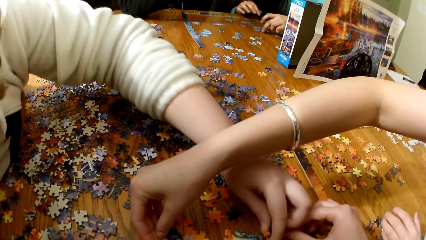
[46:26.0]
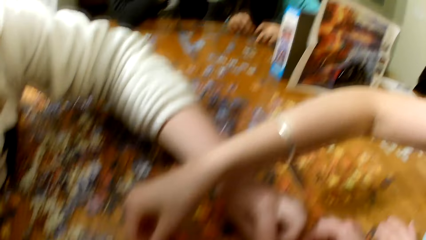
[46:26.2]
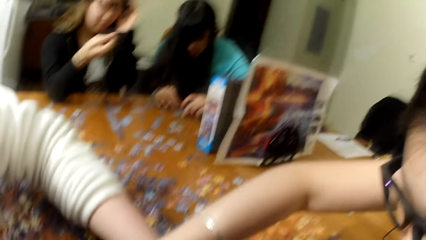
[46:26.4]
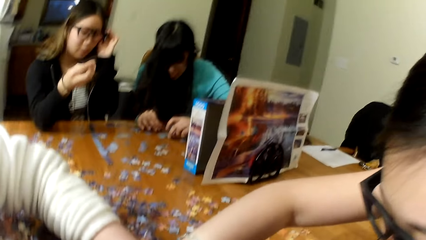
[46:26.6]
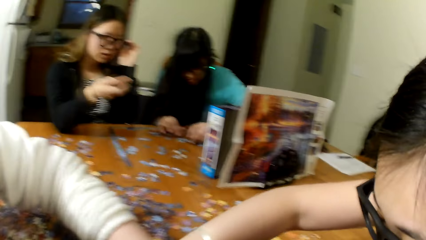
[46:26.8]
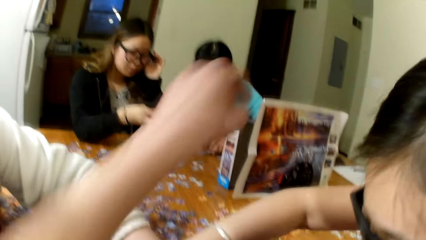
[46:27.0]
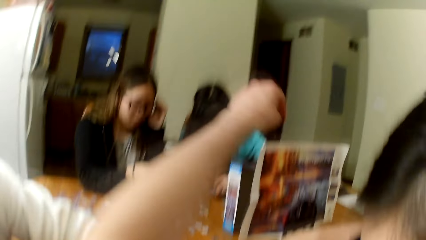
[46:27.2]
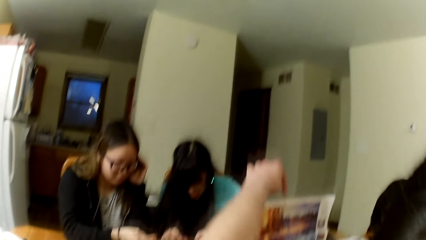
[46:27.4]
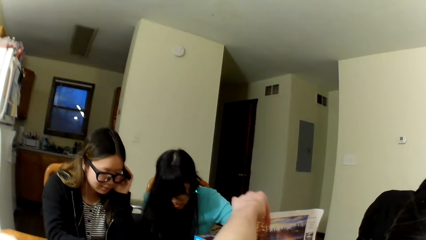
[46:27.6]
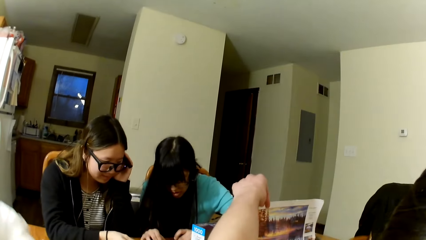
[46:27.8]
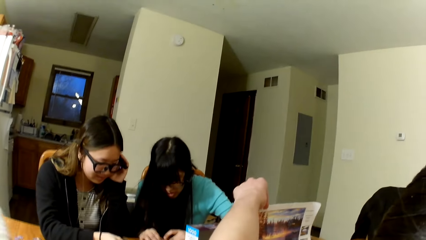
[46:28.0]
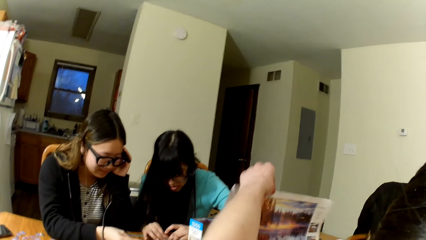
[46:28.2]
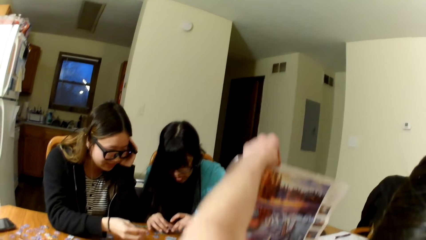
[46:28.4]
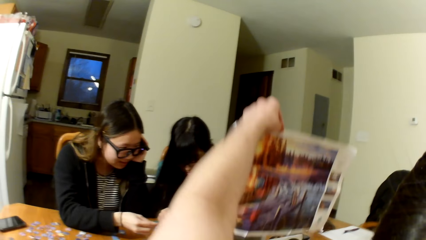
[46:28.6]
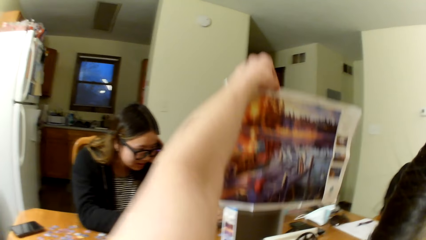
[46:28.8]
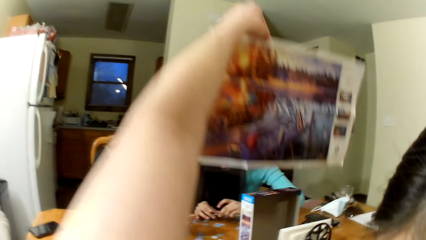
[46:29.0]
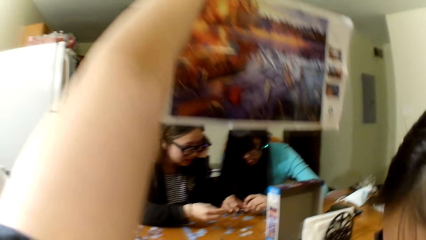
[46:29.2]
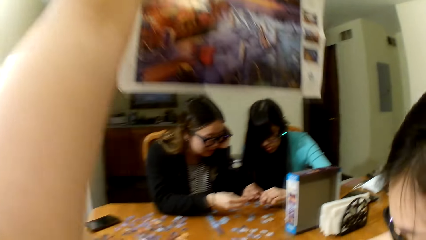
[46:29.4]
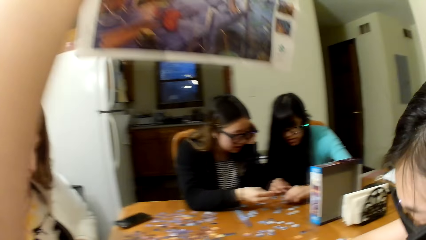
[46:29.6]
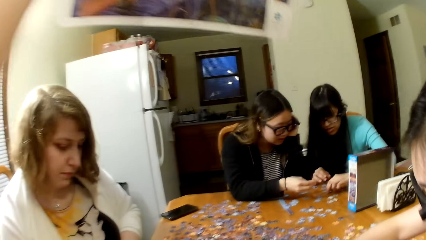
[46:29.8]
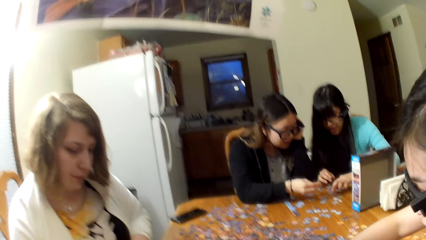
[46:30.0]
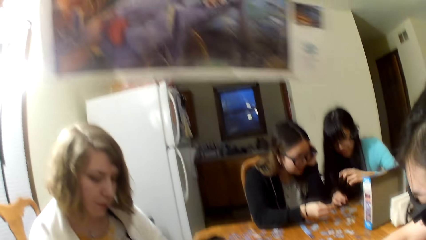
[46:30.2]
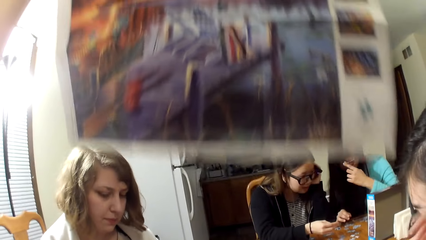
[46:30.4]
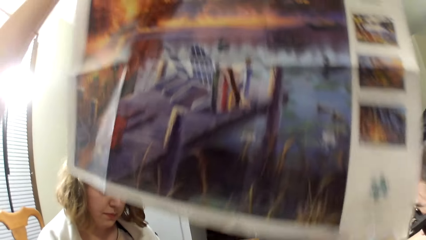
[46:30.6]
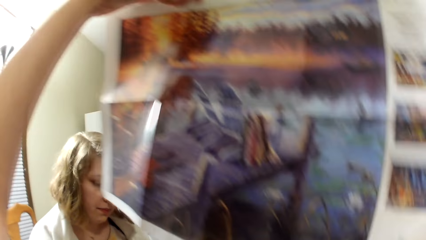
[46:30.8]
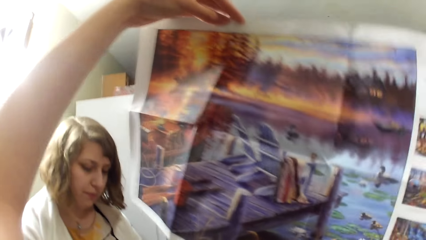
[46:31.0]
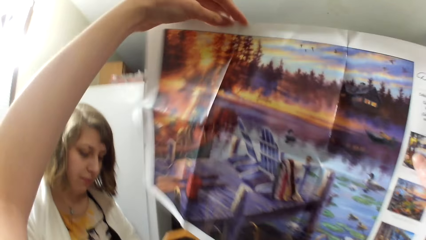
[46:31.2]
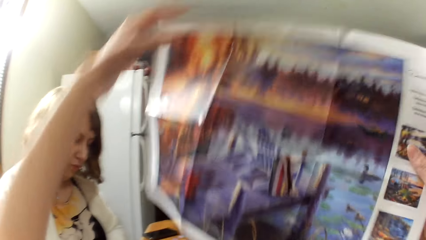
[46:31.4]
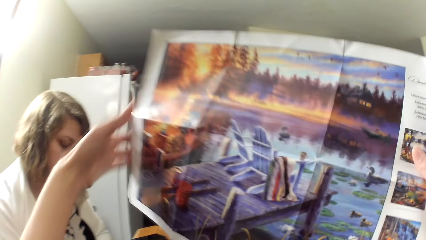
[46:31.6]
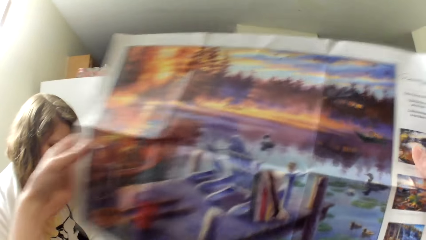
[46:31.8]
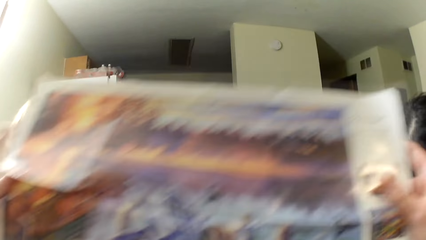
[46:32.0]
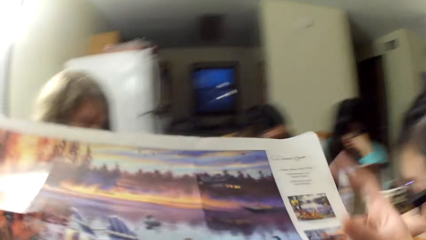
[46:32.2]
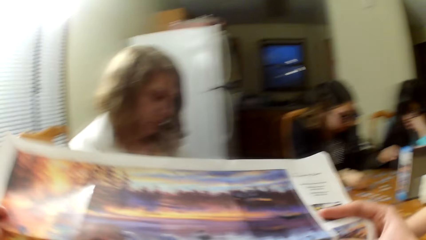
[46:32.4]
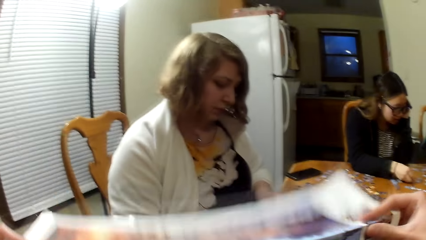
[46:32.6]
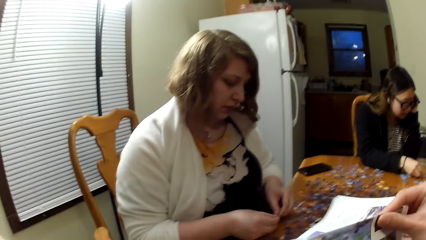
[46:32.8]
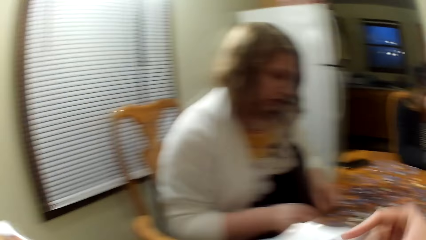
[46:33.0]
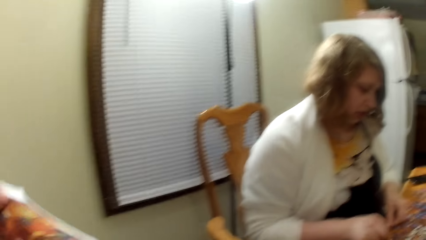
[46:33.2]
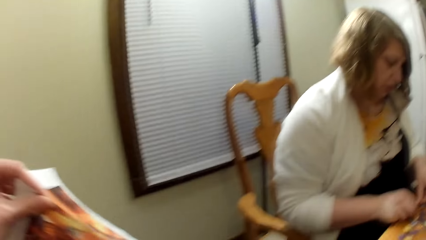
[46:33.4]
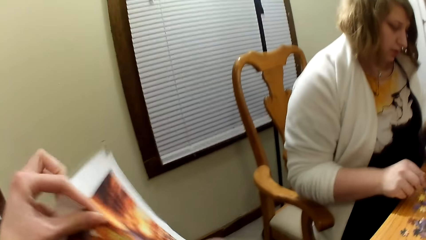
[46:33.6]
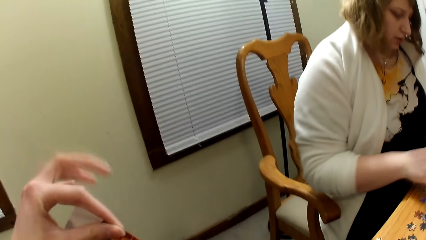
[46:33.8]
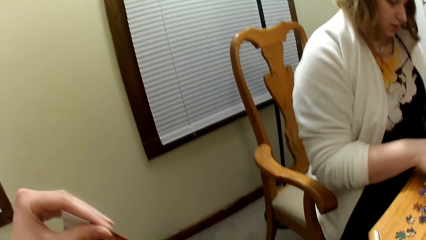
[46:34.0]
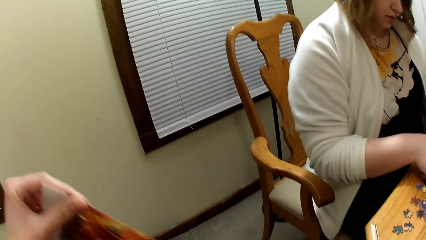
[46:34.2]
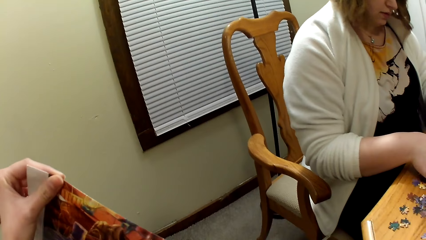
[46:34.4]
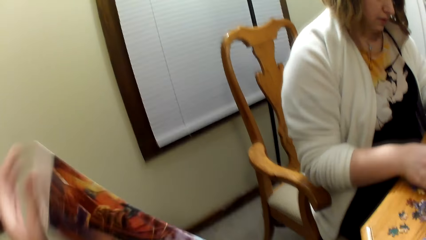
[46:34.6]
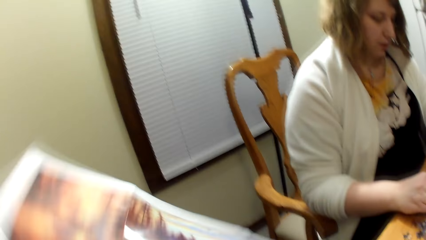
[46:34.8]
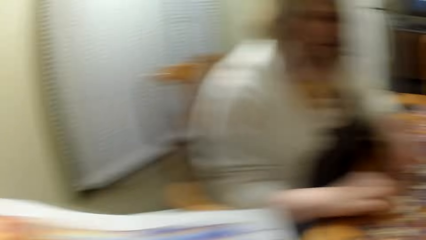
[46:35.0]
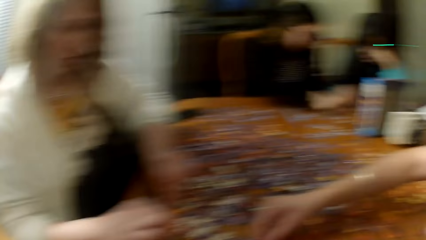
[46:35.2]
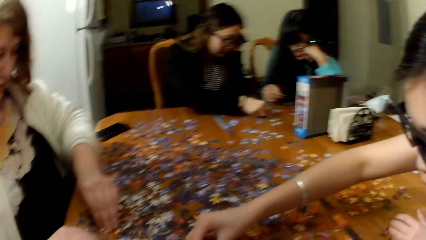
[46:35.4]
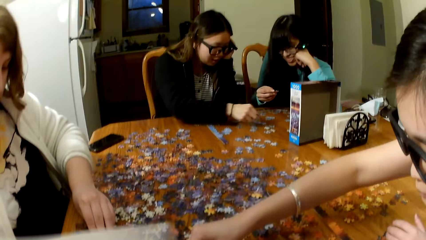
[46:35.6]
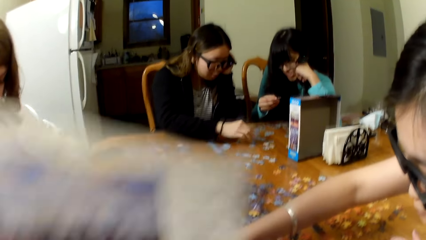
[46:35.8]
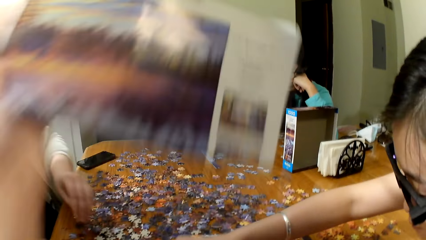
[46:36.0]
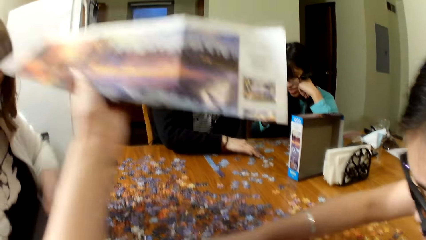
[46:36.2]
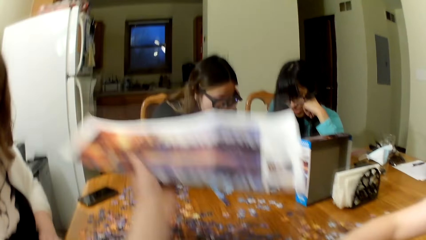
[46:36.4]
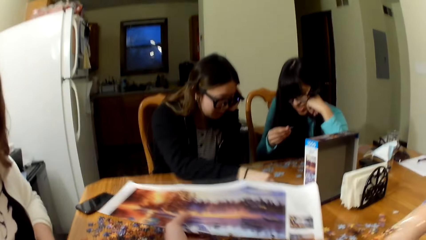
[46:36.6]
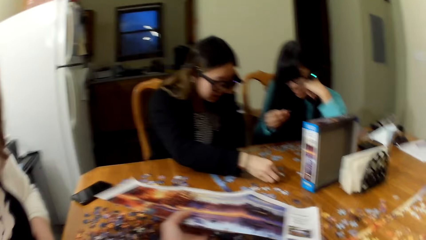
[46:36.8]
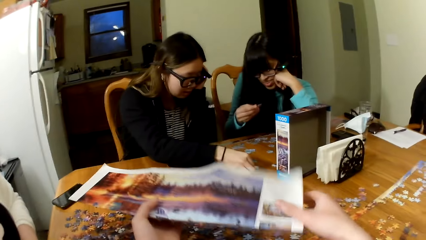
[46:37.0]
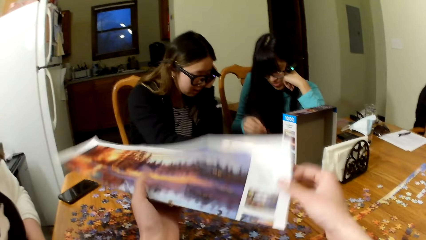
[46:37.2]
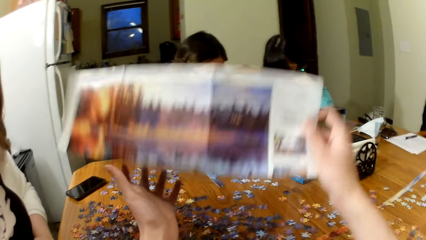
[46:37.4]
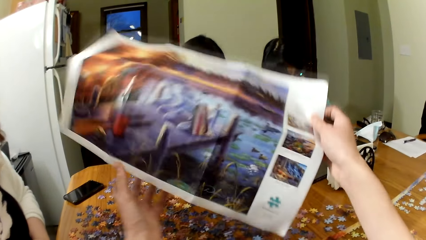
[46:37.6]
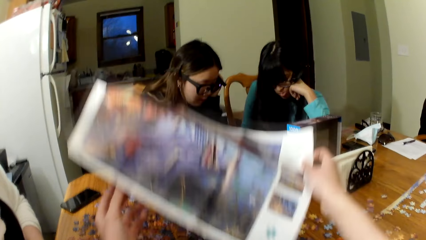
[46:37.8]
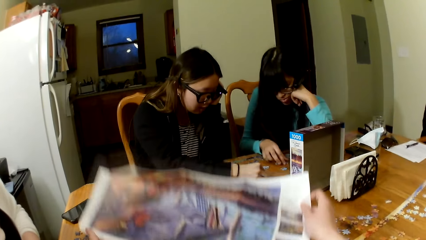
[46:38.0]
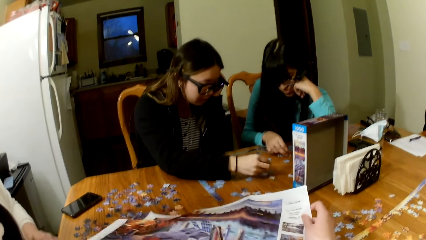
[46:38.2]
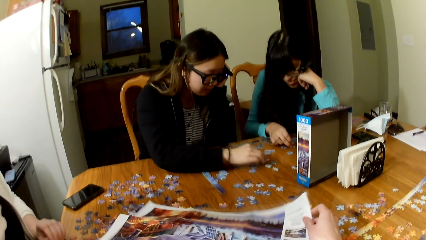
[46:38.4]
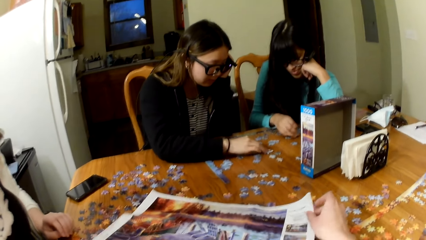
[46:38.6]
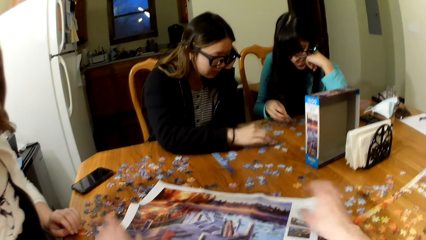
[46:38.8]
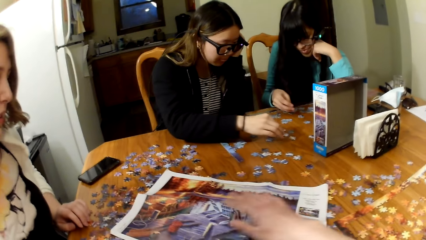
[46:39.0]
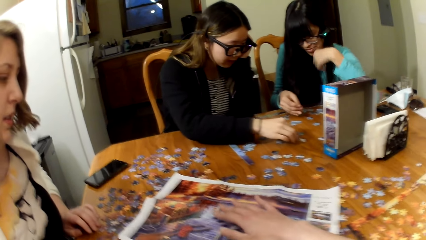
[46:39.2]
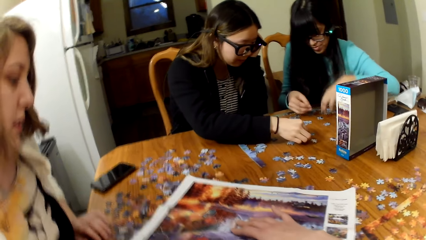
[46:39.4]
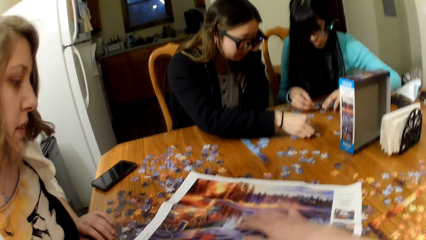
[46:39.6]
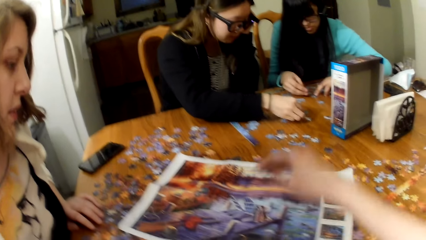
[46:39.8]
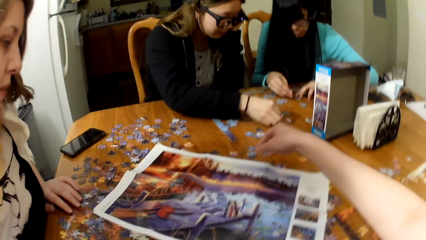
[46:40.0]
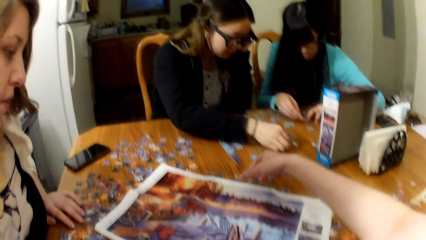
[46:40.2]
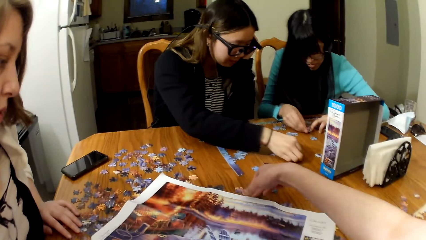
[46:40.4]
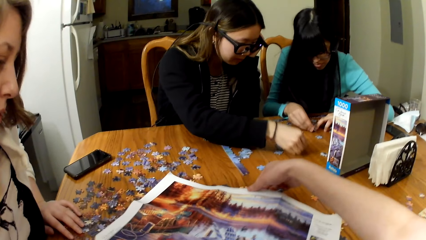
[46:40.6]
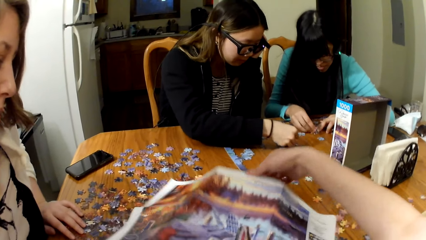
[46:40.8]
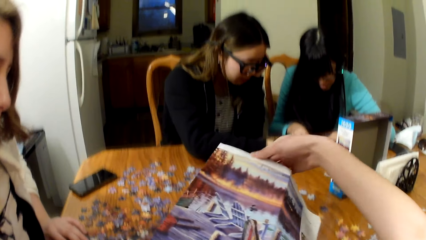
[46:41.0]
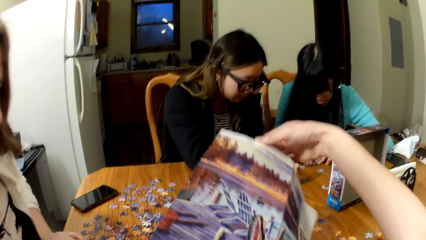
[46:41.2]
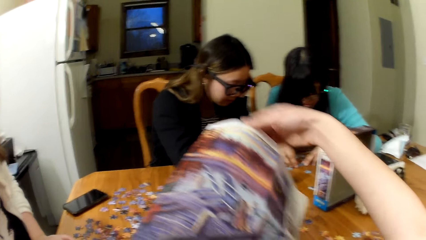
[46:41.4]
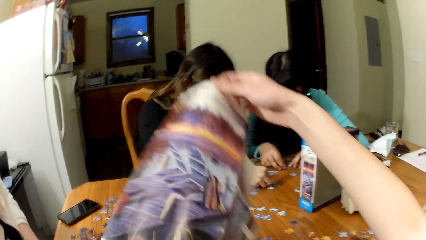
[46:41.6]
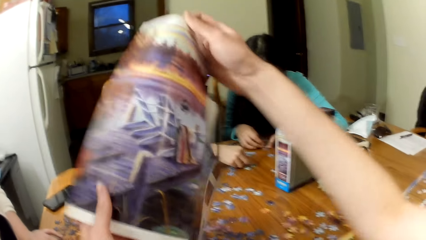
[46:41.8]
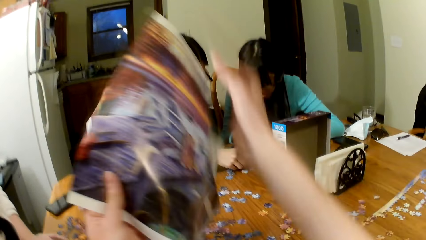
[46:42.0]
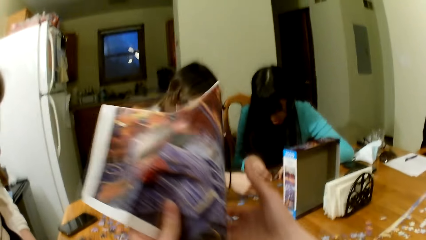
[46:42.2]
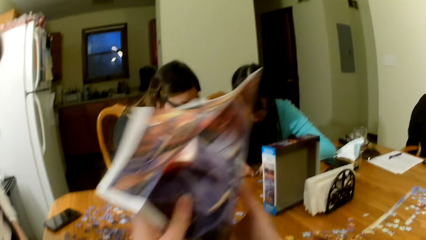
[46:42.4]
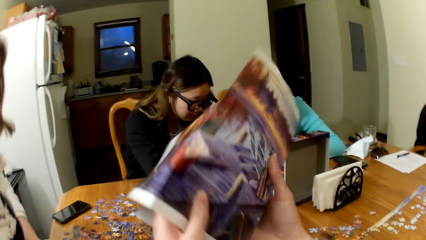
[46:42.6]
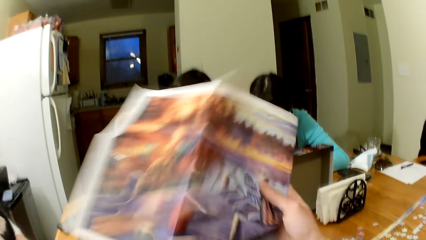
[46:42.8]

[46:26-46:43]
A lady places the jigsaw puzzle on the table. The camera wearer picks up the picture. They lift the puzzle board. They fold the puzzle board. They put the picture down. They place the puzzle board on the table. They pick up the picture.
